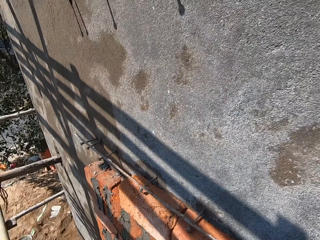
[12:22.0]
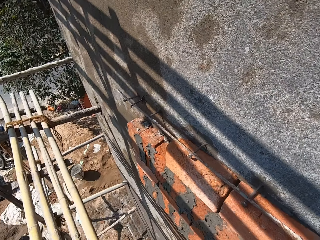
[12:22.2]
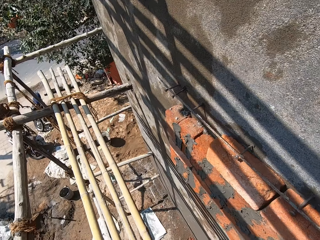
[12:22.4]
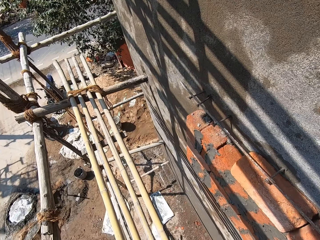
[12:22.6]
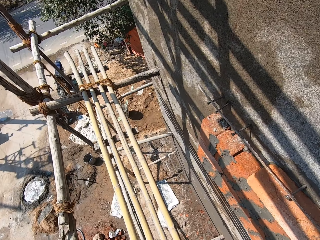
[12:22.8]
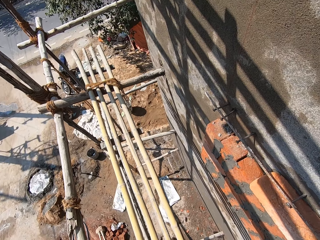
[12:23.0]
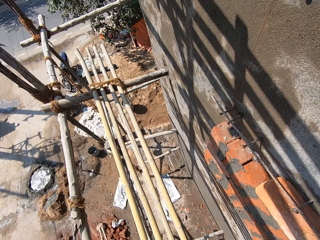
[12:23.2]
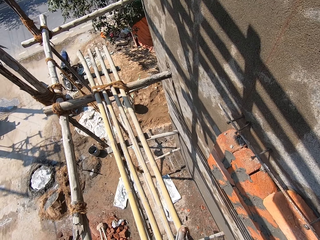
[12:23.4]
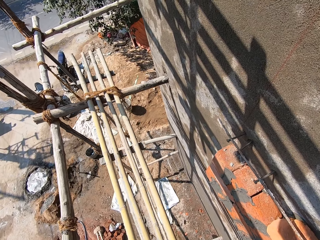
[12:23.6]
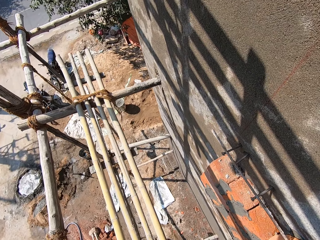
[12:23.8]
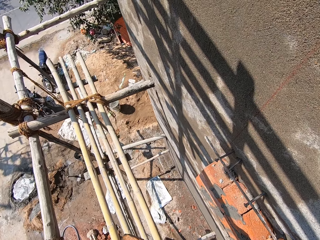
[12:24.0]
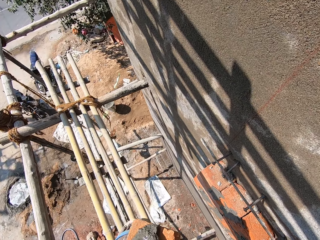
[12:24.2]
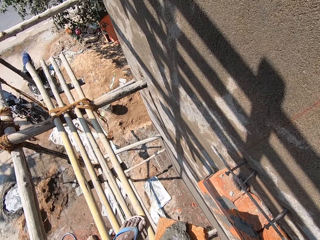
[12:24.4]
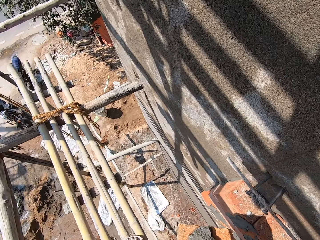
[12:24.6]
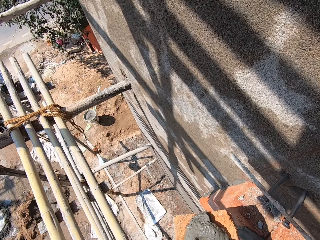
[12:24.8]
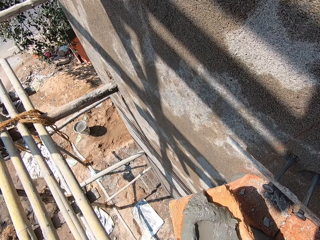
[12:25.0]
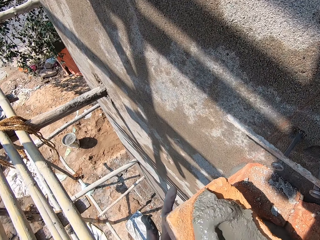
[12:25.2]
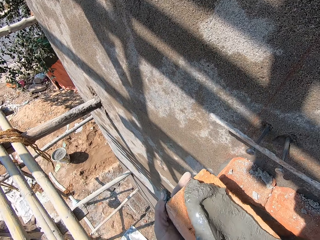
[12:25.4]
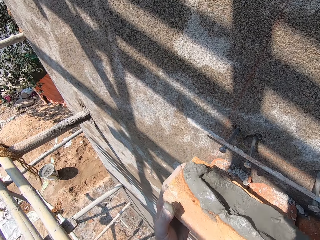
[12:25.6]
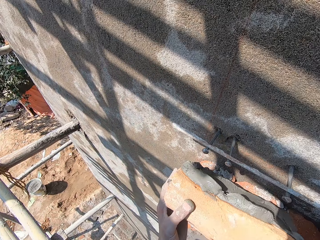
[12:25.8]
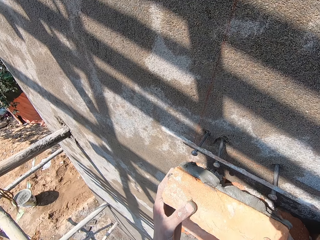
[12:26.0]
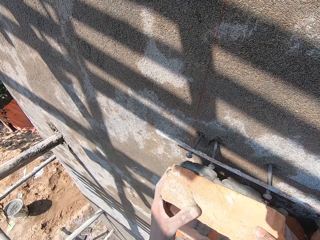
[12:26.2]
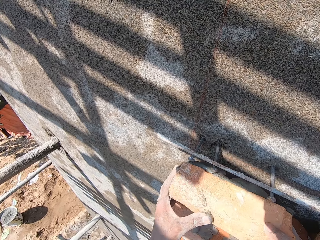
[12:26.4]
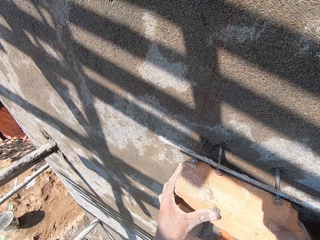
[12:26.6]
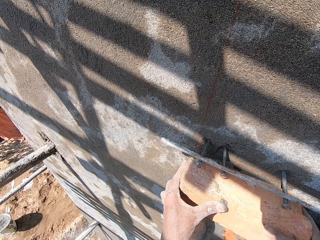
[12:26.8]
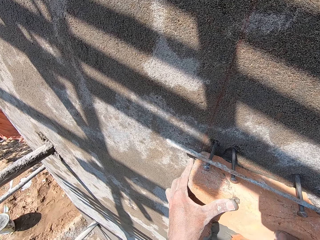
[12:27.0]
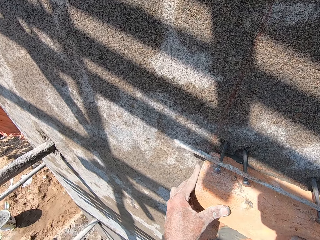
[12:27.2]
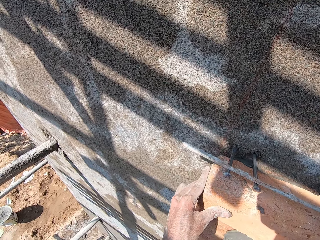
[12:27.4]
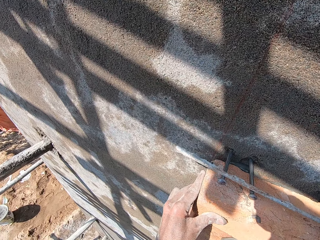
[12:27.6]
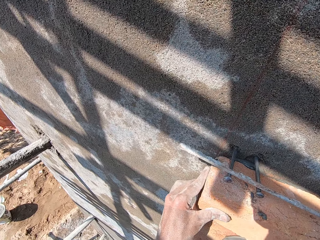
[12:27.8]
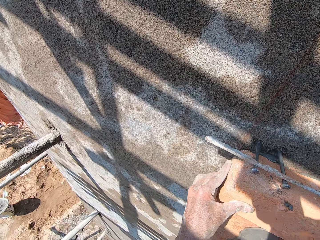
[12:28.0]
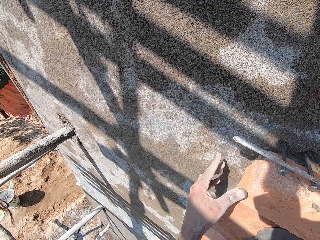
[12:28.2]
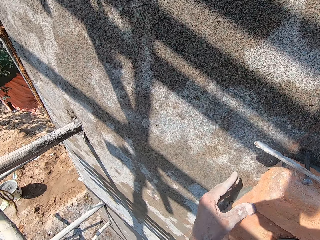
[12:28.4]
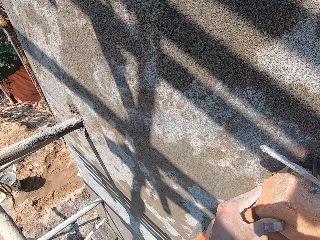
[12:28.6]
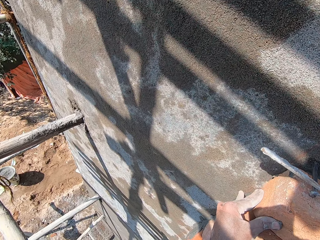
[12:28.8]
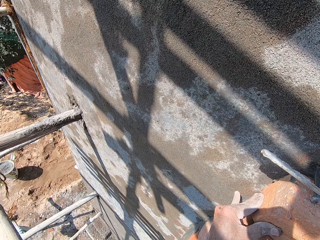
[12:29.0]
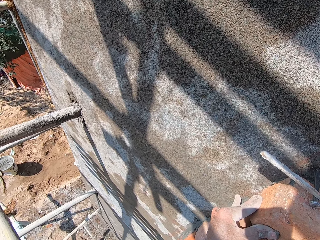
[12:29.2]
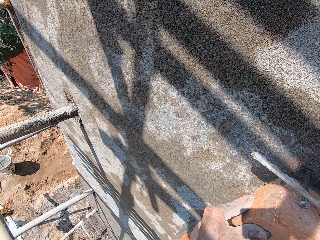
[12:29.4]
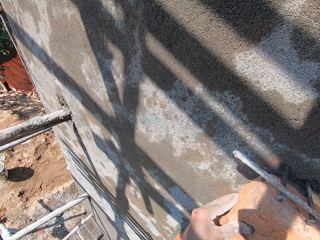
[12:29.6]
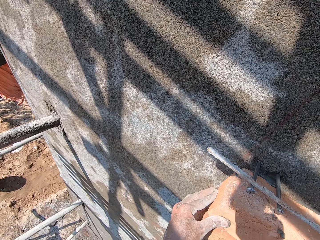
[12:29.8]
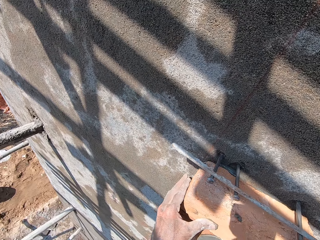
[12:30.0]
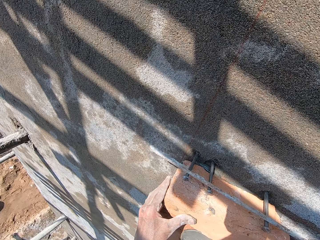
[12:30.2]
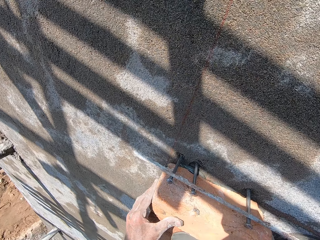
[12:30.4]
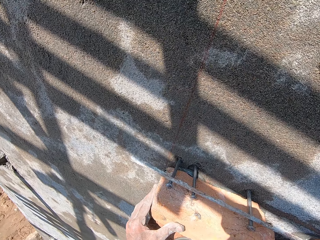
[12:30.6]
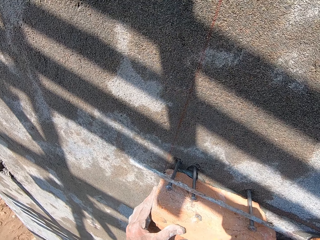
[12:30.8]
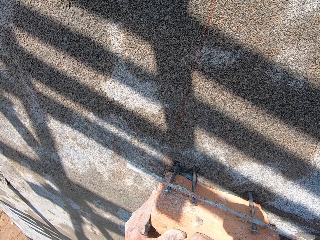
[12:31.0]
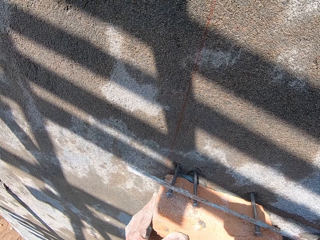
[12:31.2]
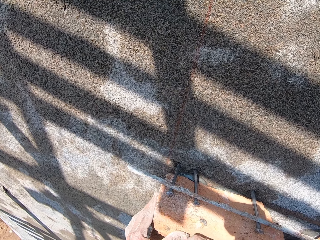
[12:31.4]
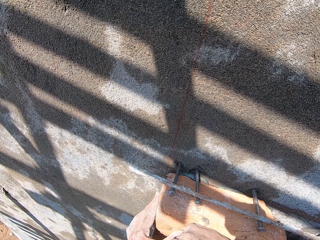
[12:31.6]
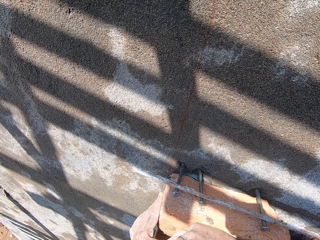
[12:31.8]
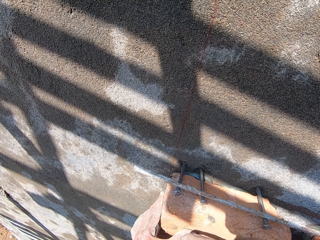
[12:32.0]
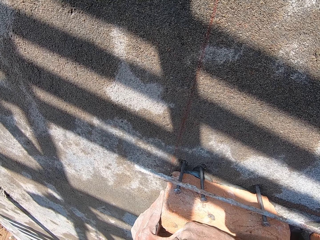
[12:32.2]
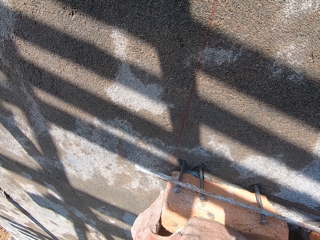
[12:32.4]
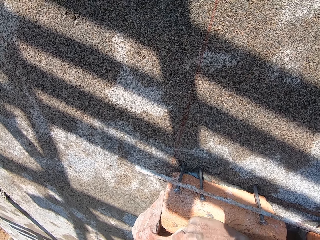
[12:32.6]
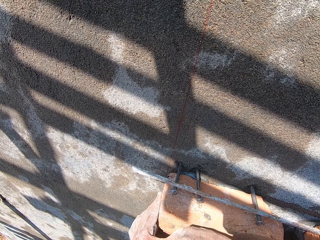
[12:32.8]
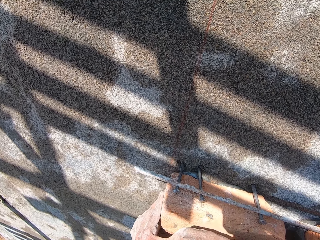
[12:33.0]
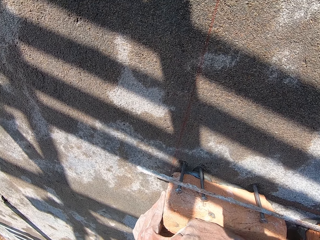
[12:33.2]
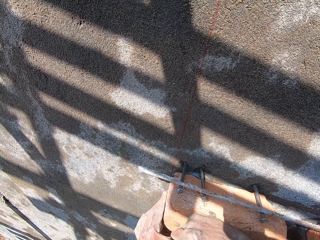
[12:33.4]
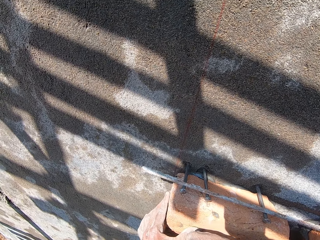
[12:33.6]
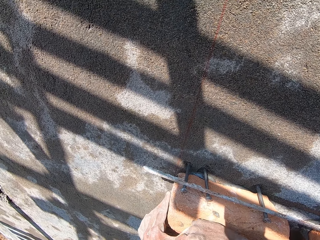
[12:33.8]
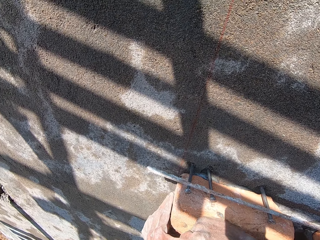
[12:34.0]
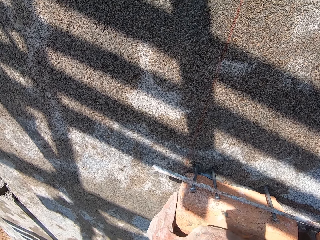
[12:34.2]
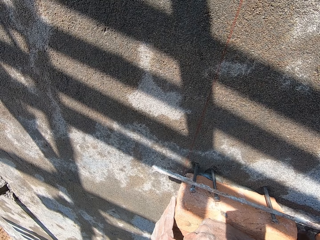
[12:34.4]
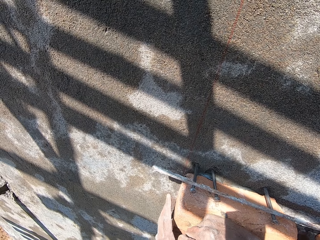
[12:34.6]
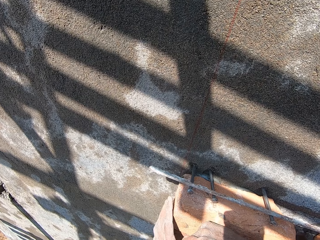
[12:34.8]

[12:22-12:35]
The camera wearer walks on the stand. He fixes the brick with mortar in his left hand on the wall with both hands. He hits the brick.

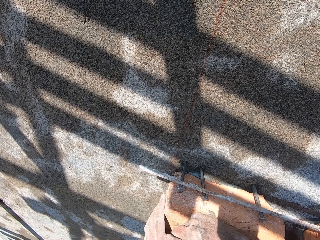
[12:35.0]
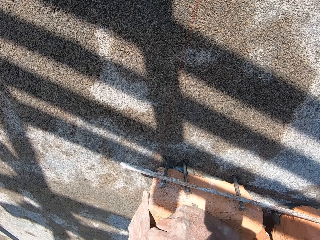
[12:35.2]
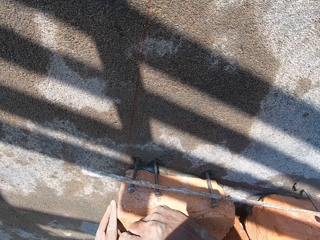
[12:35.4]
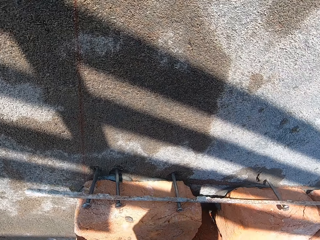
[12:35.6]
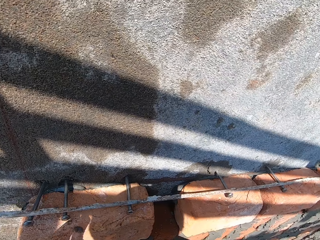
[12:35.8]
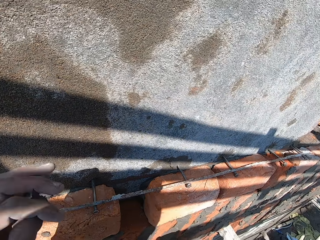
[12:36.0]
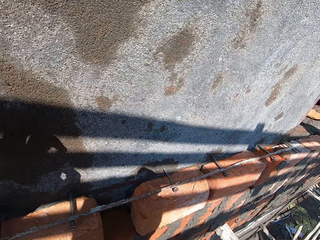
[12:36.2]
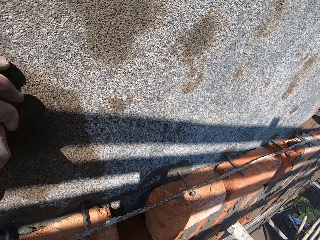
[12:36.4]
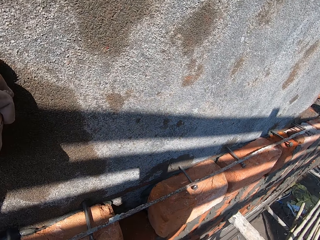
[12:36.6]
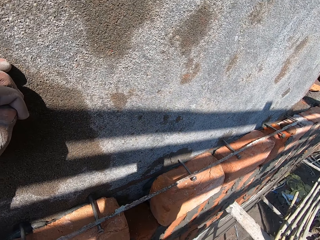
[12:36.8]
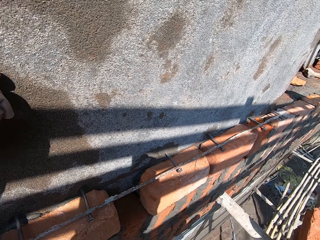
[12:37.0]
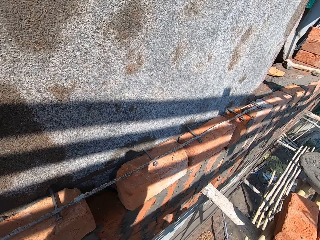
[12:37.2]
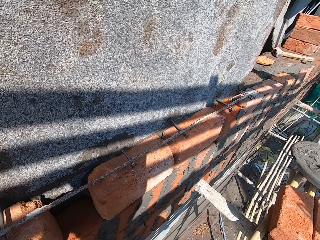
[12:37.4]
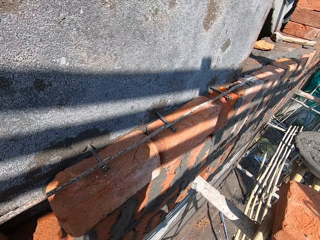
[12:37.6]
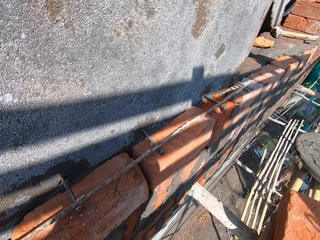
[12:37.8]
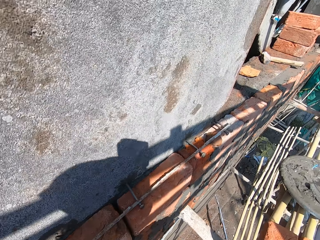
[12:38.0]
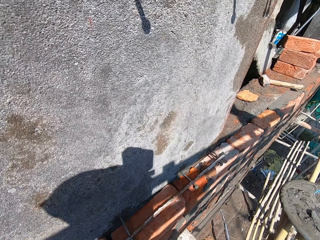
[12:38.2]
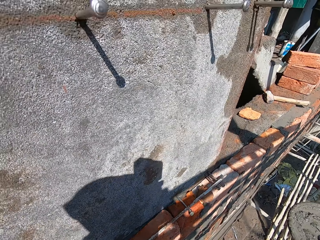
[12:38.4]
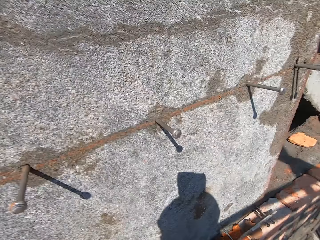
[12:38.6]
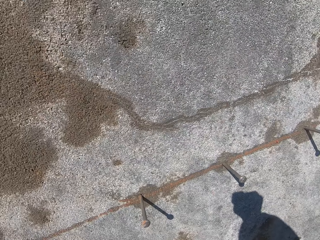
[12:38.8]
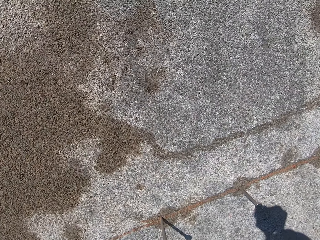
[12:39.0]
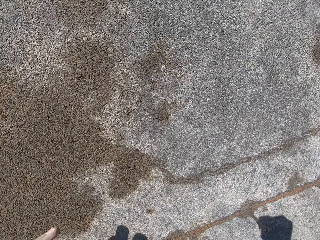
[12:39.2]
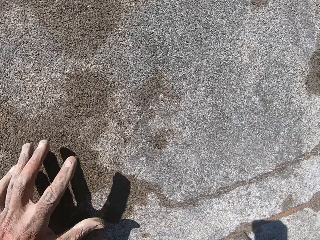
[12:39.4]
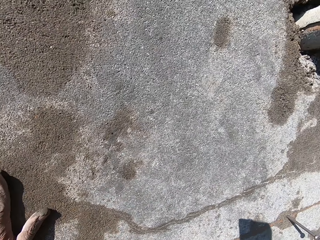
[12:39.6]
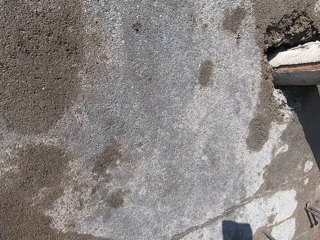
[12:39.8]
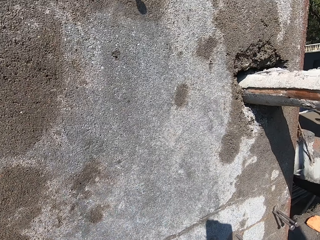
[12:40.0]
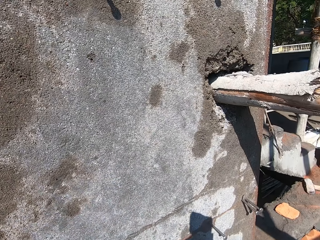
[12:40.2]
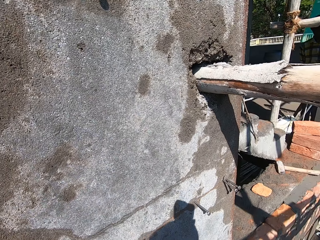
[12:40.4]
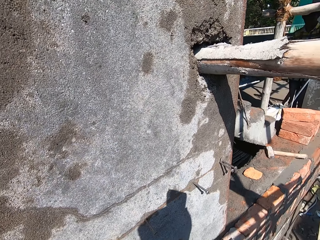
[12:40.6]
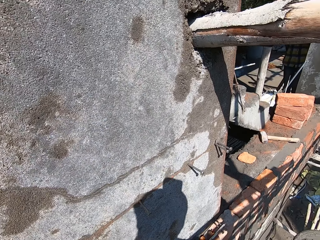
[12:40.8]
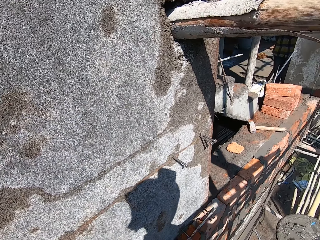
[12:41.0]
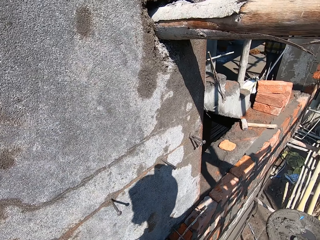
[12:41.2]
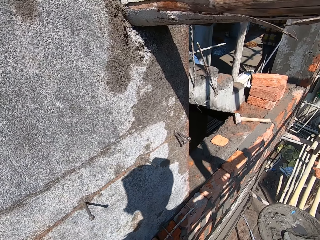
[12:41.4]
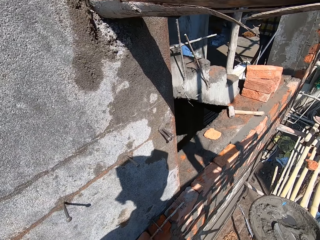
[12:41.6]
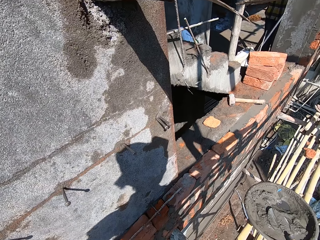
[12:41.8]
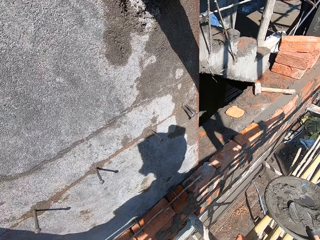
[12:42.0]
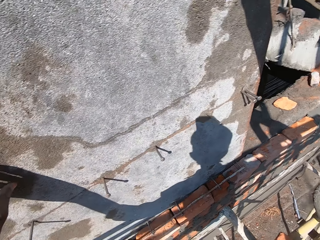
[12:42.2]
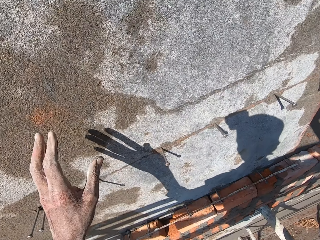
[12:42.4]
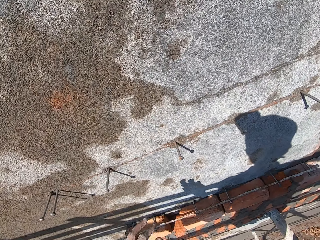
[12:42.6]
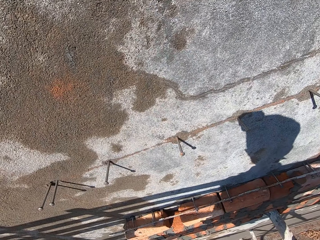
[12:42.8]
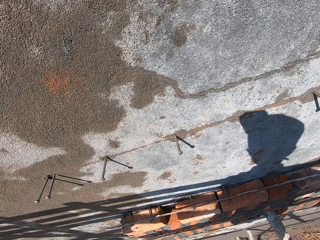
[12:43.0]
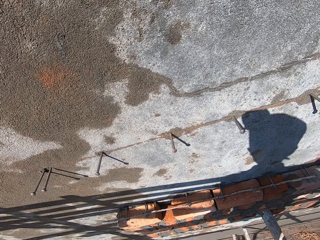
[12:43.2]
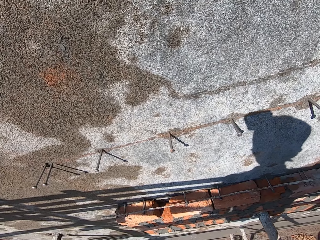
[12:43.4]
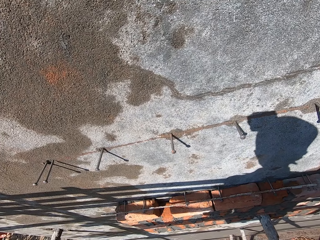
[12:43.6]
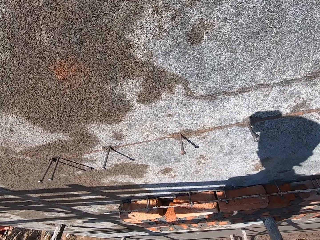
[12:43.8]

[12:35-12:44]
The camera wearer stares at the wall. They walk on the stand. They stare at the wall.
